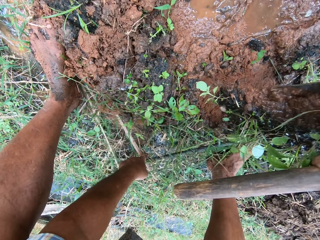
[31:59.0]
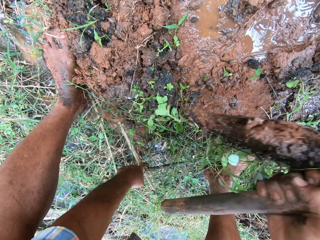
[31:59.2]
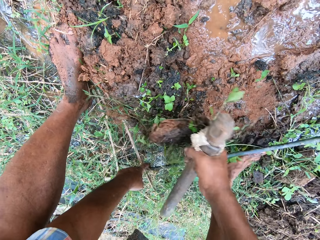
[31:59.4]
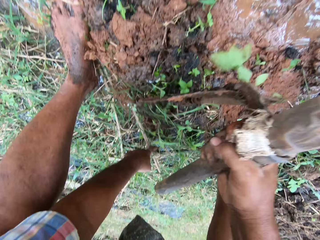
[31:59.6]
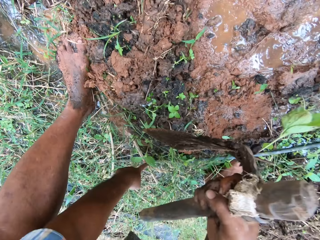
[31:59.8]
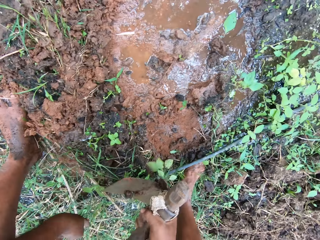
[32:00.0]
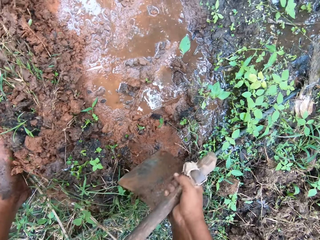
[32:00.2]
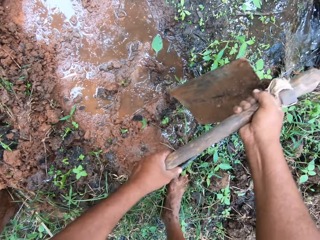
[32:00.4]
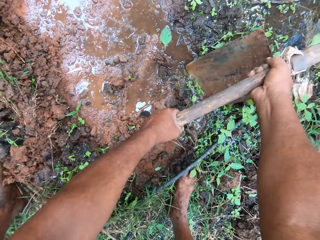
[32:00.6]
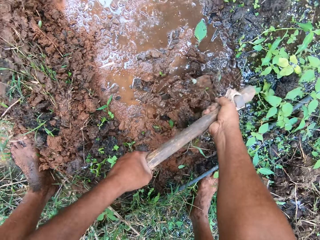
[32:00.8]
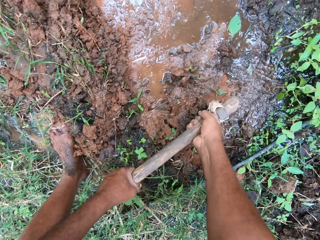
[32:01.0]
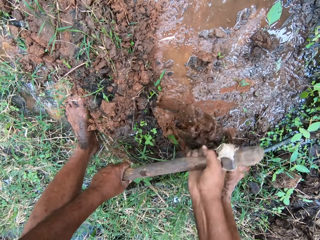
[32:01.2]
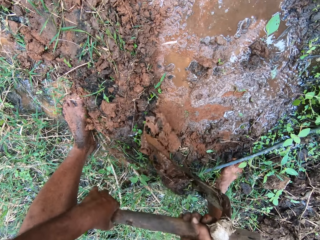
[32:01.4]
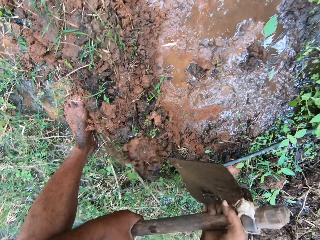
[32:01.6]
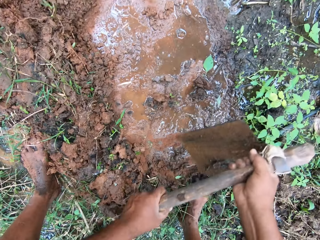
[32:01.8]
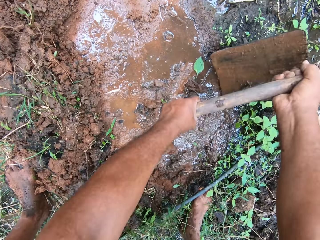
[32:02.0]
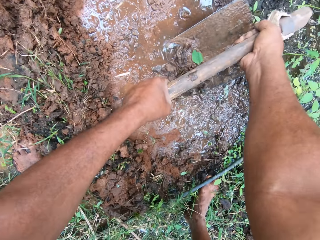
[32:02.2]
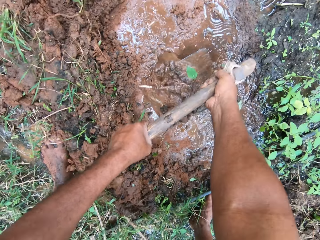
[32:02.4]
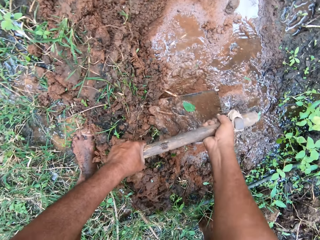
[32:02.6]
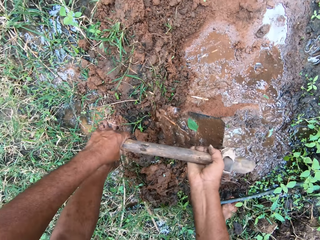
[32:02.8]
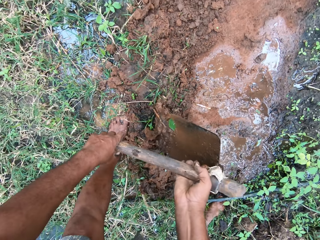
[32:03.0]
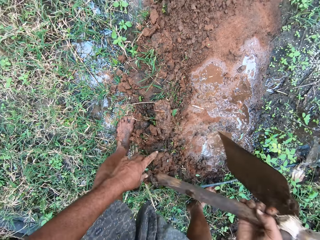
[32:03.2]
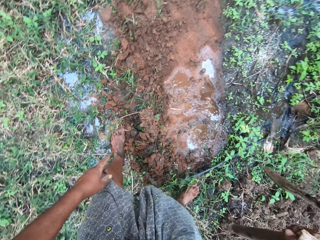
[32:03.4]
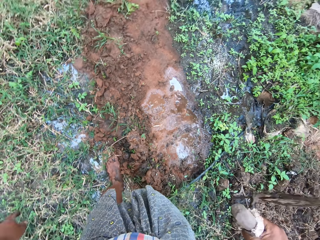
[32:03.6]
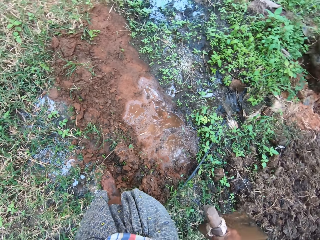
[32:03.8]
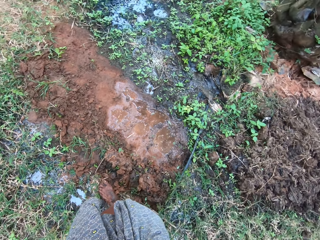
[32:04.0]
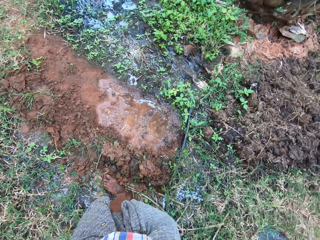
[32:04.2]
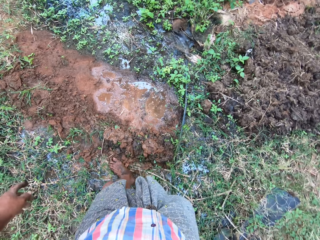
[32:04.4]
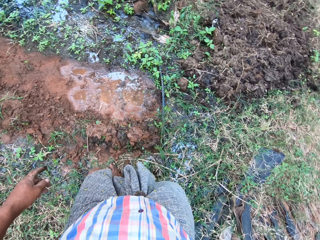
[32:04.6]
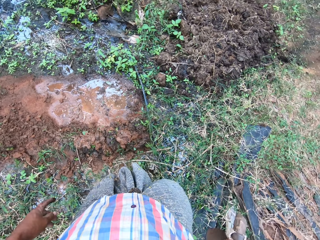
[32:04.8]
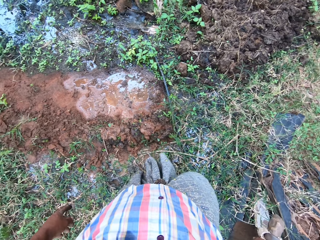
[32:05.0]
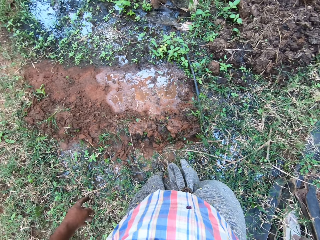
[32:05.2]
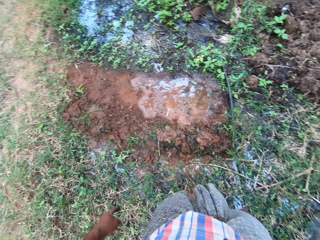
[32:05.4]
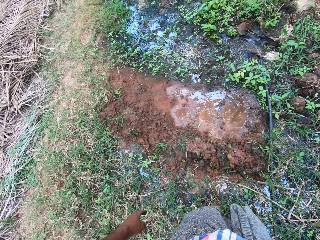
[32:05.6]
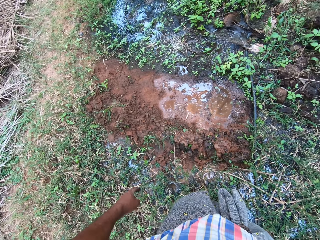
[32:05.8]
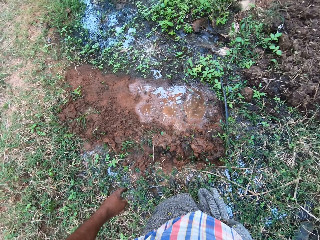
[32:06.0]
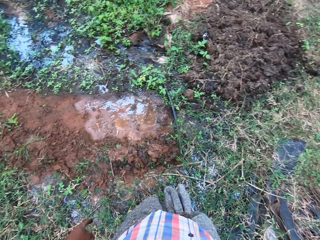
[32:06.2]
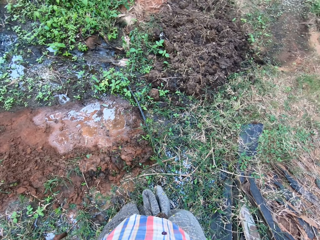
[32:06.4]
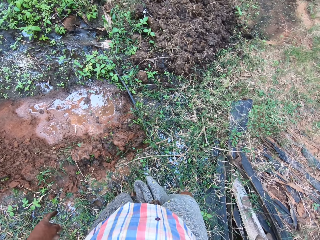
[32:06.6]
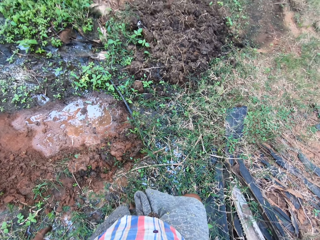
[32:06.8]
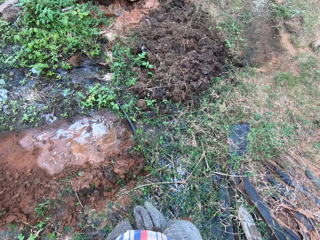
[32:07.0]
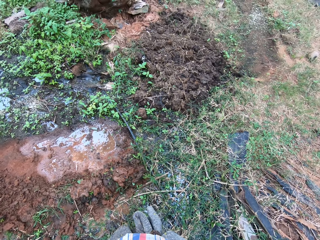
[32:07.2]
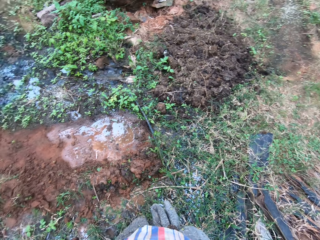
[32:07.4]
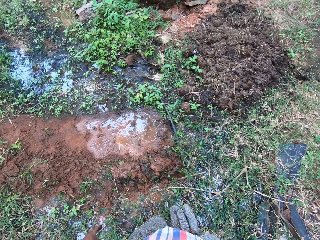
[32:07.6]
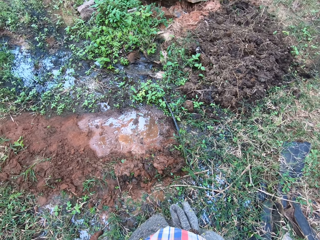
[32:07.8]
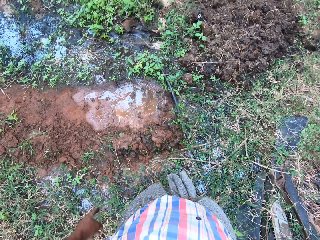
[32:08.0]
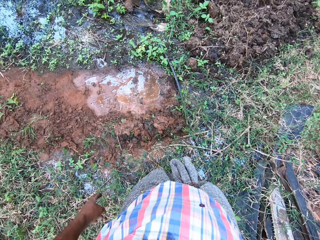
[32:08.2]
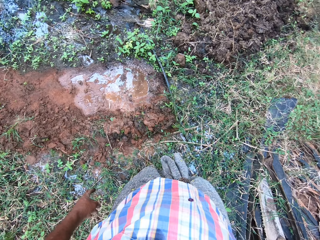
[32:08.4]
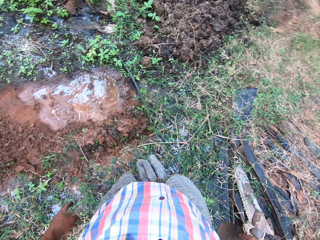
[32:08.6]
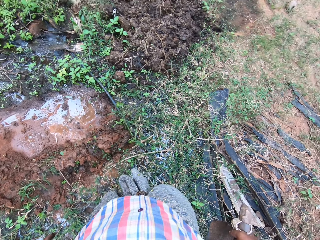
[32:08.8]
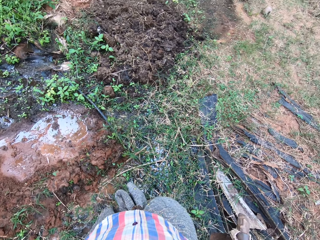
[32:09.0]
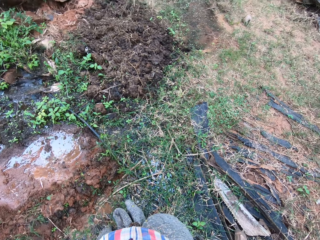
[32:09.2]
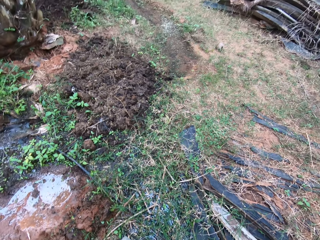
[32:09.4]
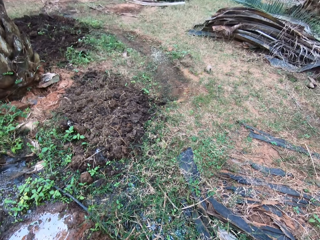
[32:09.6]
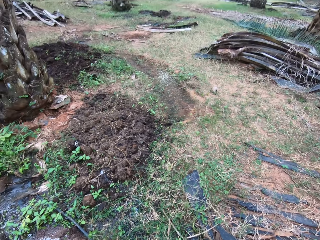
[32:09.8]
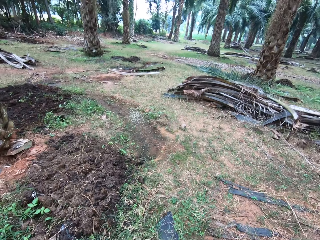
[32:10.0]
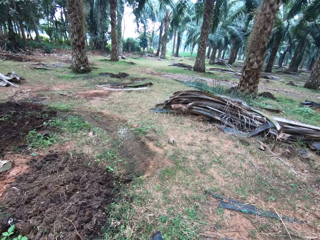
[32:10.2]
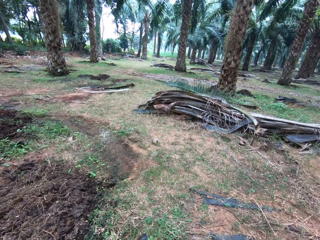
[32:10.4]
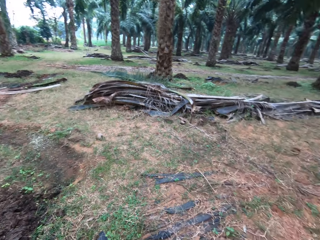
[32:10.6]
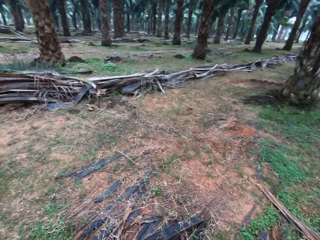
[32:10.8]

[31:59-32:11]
The camera wearer lifts a pipe with his hand. He pulls a wire from the ground. He pours soil with grasses on the ground. He resumes clearing grasses with the hoe. He digs the ground with the garden hoe. He turns around the field.

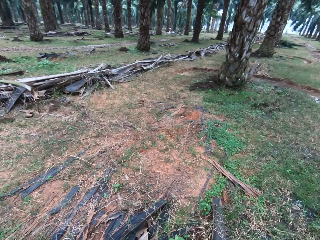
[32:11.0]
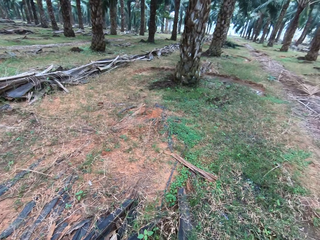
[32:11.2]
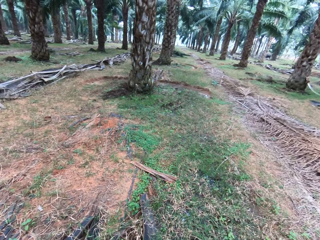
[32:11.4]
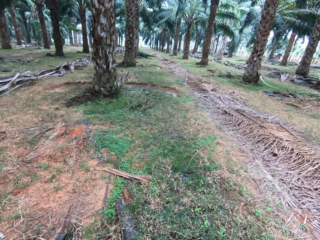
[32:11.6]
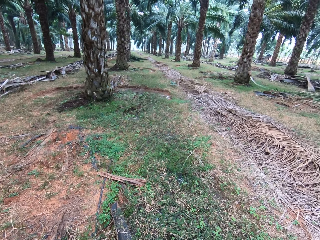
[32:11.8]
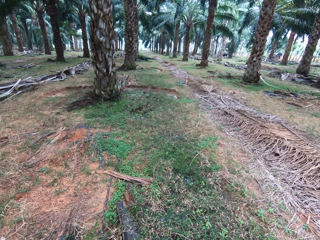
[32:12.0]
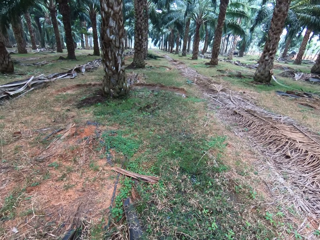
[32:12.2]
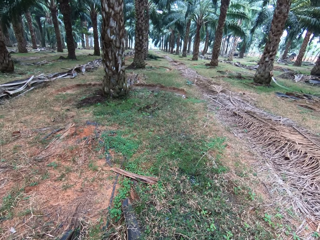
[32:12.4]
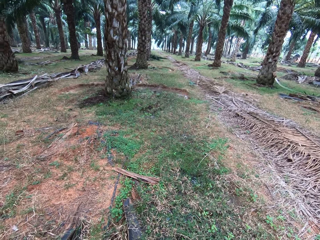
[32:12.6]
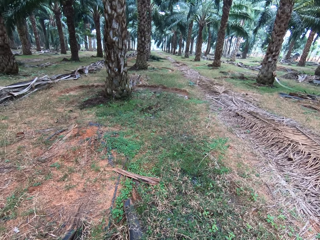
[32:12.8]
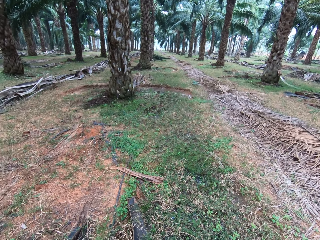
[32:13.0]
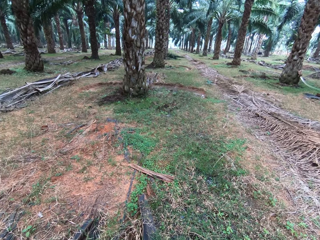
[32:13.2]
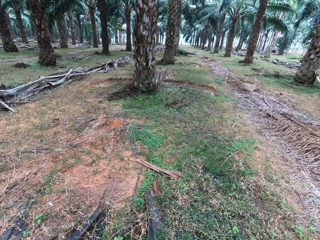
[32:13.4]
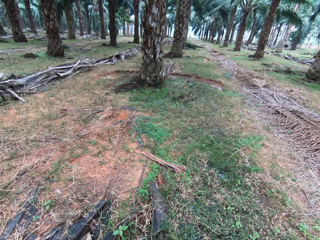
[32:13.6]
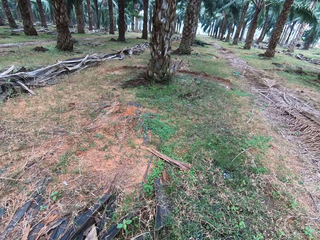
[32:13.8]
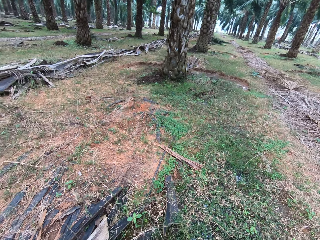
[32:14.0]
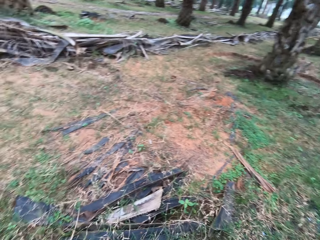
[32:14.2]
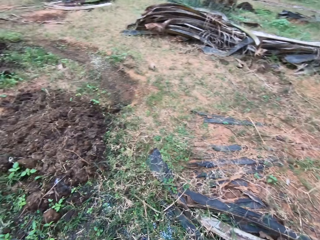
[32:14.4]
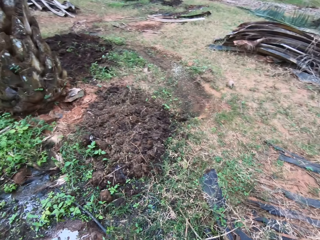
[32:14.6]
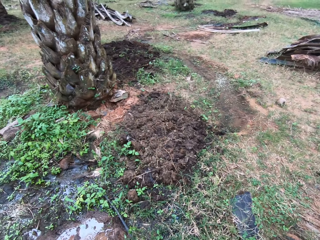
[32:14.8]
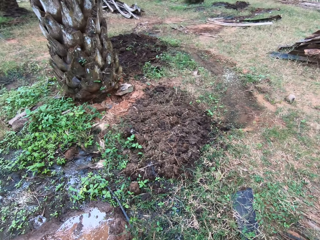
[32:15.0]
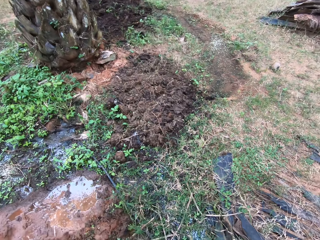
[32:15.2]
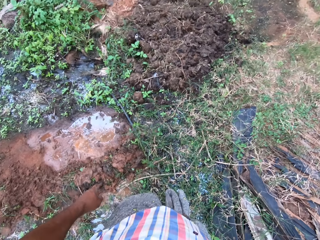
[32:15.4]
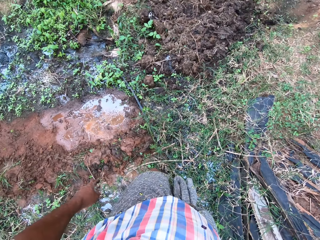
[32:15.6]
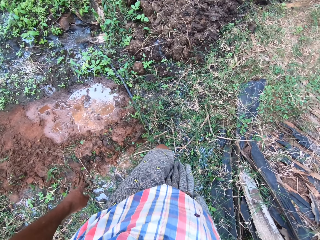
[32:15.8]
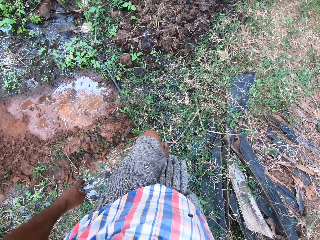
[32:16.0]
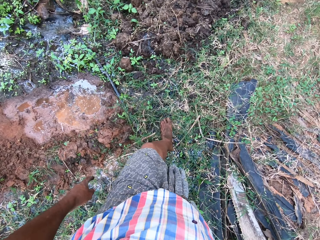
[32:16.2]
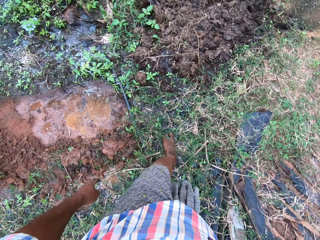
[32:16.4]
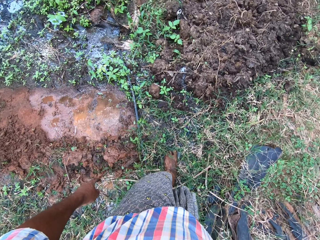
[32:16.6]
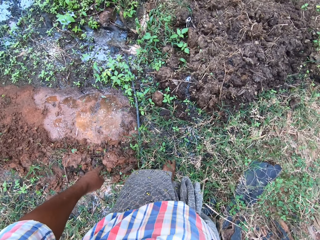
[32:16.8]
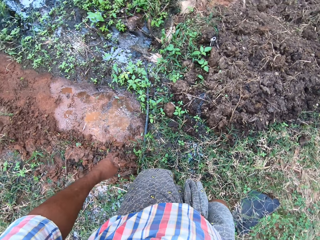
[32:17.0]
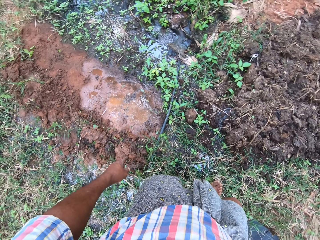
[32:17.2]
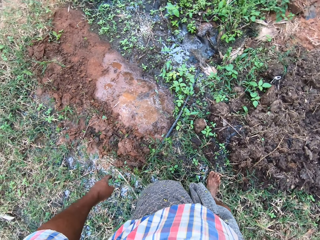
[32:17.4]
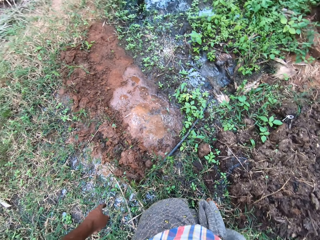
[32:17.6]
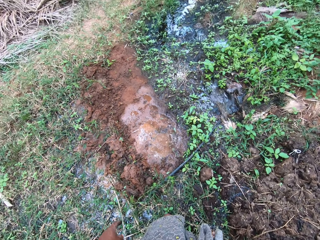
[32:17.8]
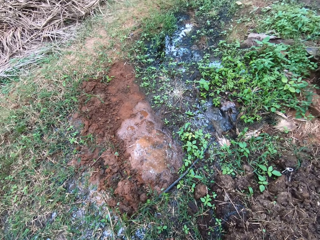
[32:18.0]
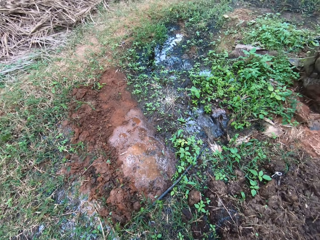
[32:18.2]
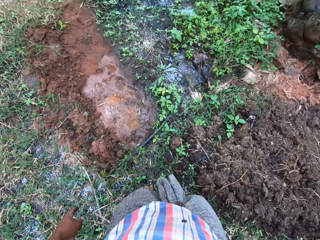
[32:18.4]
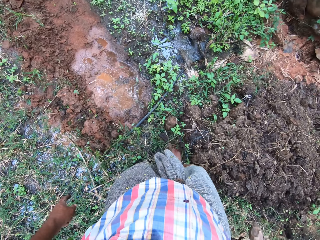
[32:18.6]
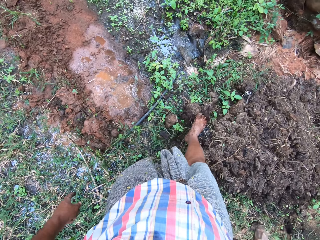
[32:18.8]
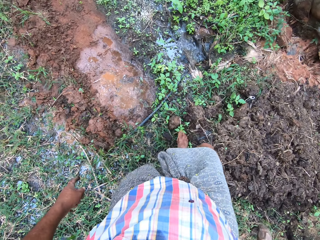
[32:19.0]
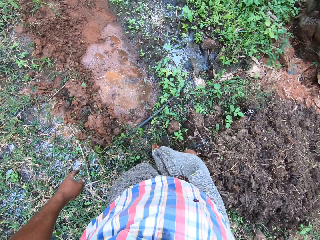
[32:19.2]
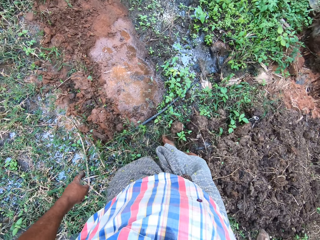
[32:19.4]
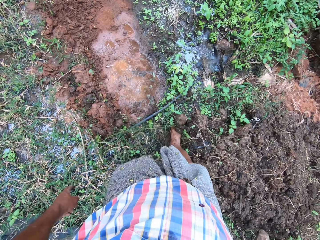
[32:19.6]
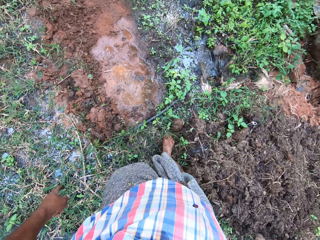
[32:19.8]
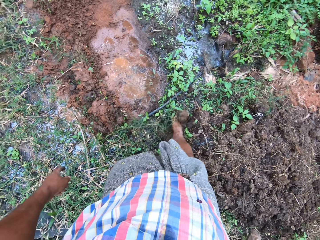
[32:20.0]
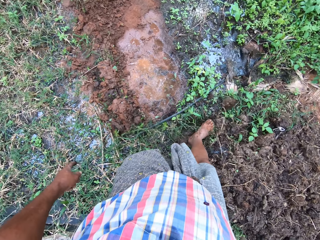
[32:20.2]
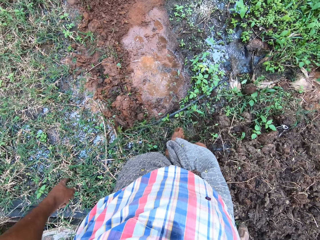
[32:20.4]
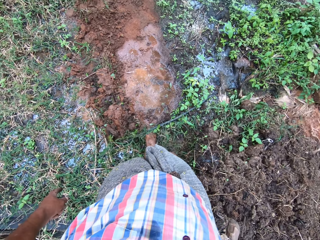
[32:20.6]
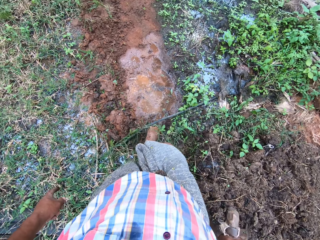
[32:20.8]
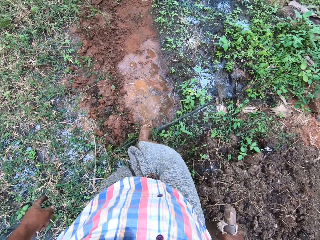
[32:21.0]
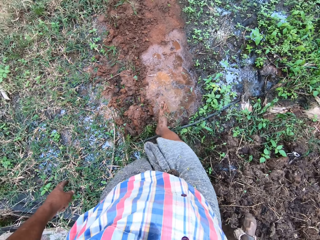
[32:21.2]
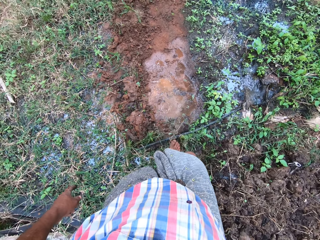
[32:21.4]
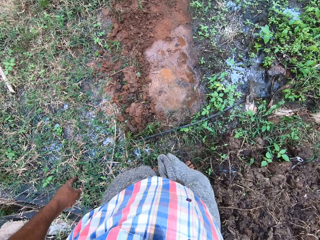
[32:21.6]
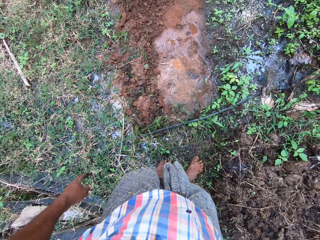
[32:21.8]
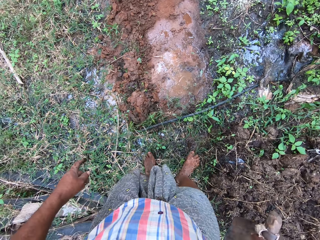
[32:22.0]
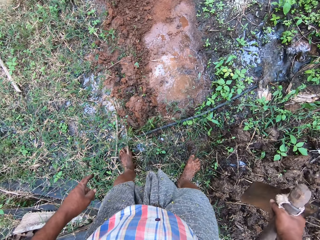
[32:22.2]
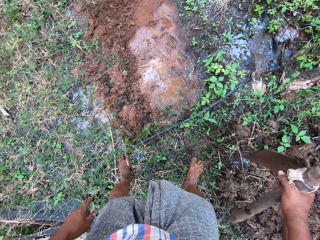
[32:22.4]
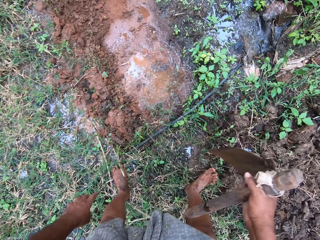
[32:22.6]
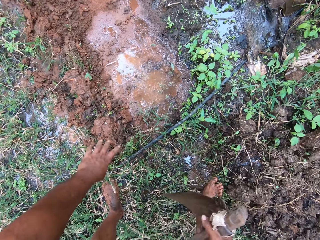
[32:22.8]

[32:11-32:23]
The camera wearer moves a bit. He walks around the field. He moves some stones on the ground with his foot. He moves the soil with his leg.
